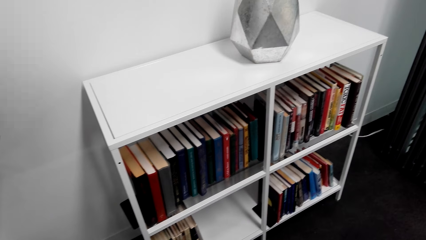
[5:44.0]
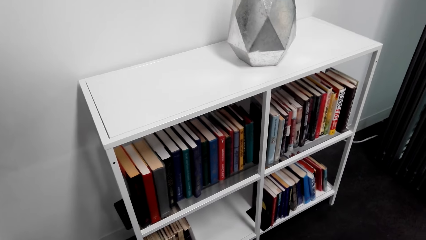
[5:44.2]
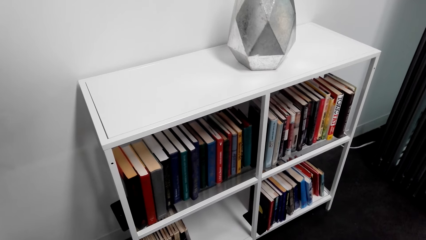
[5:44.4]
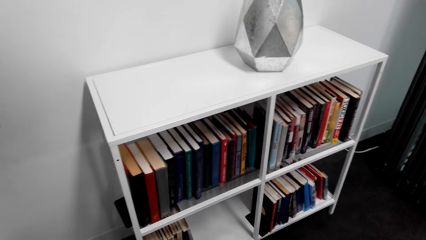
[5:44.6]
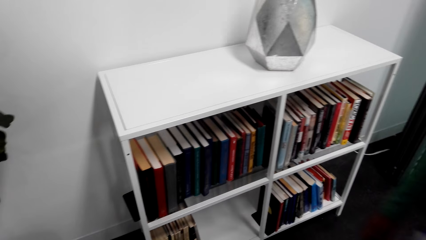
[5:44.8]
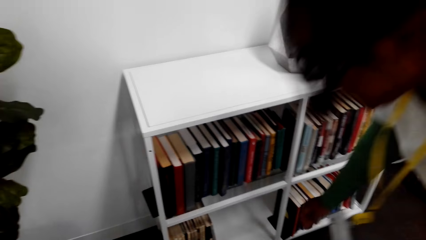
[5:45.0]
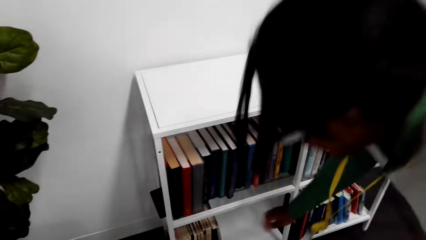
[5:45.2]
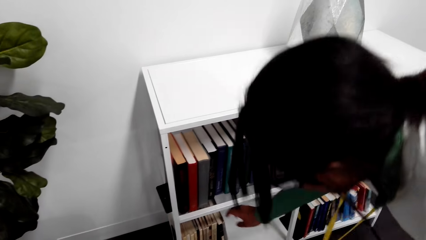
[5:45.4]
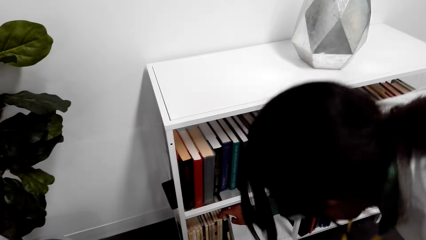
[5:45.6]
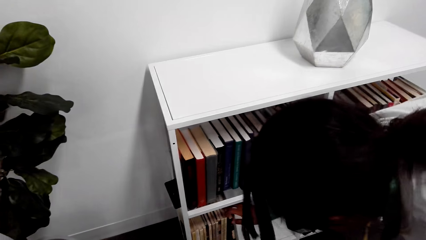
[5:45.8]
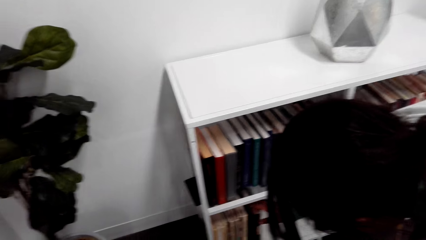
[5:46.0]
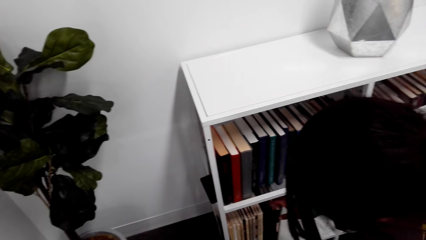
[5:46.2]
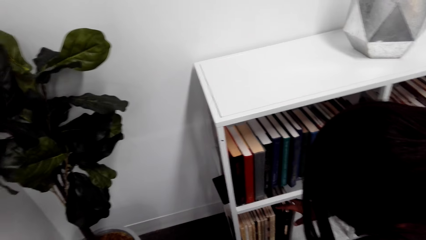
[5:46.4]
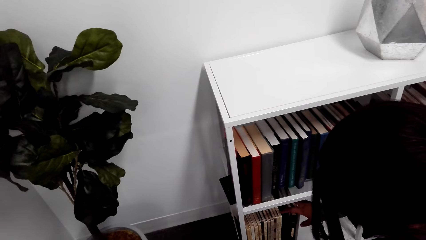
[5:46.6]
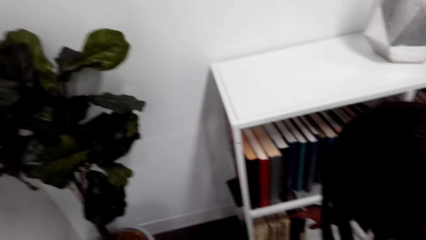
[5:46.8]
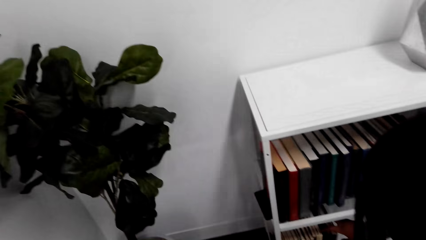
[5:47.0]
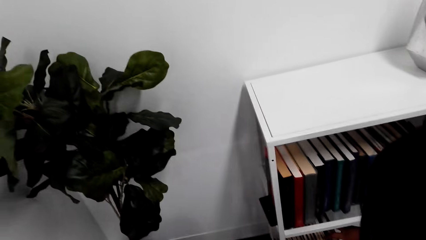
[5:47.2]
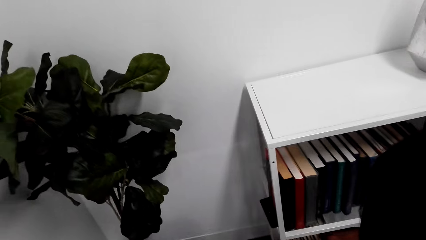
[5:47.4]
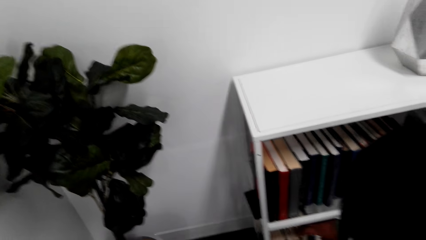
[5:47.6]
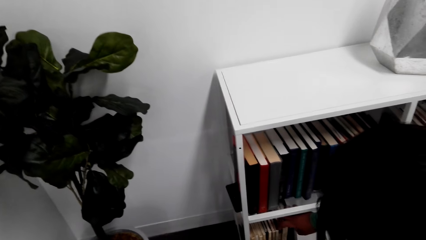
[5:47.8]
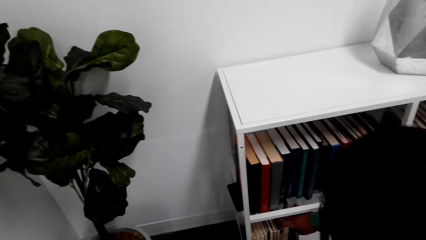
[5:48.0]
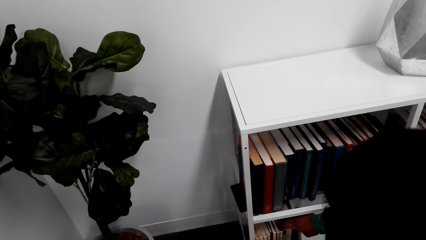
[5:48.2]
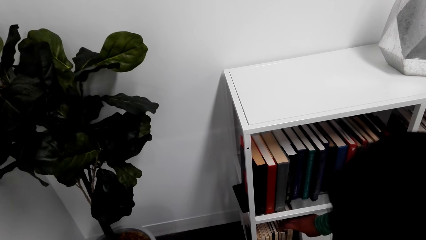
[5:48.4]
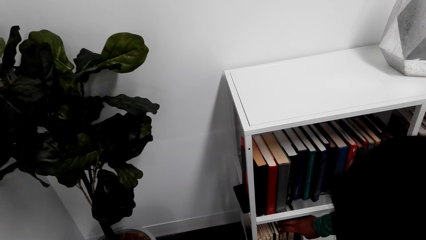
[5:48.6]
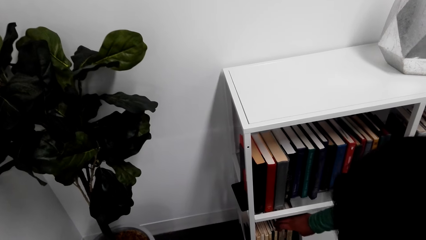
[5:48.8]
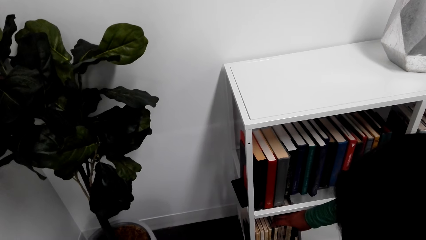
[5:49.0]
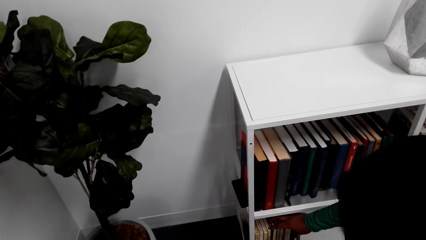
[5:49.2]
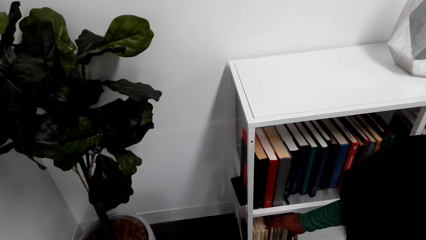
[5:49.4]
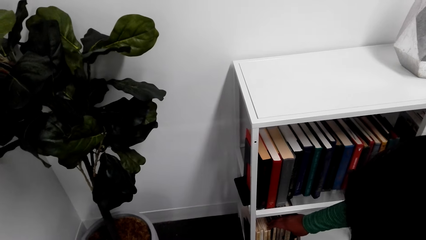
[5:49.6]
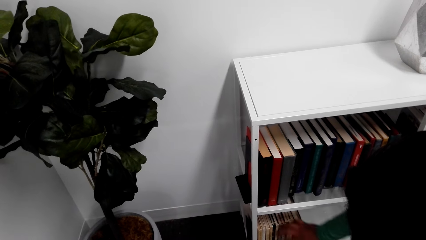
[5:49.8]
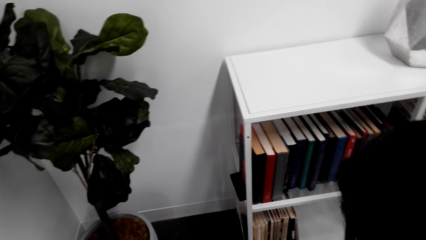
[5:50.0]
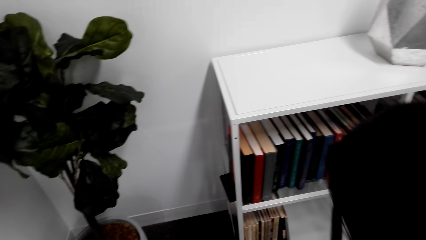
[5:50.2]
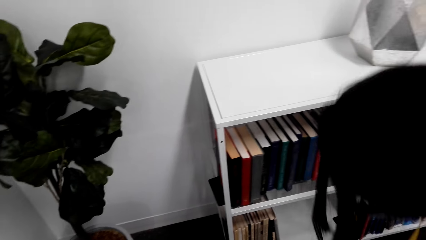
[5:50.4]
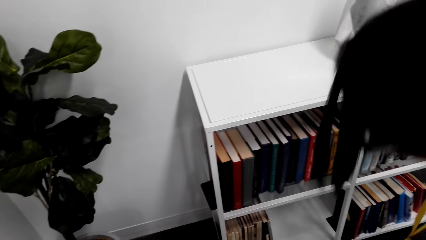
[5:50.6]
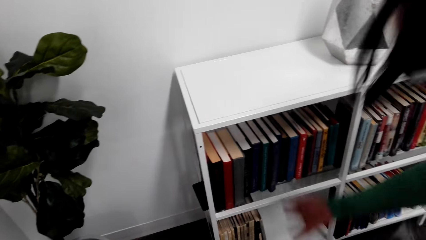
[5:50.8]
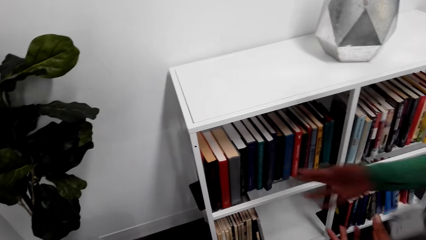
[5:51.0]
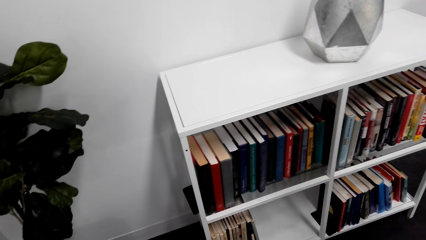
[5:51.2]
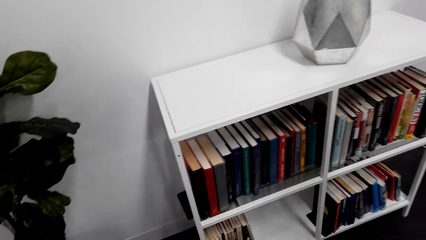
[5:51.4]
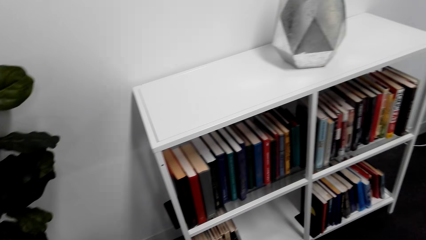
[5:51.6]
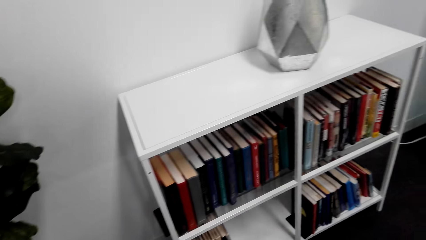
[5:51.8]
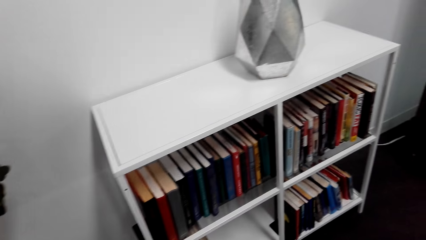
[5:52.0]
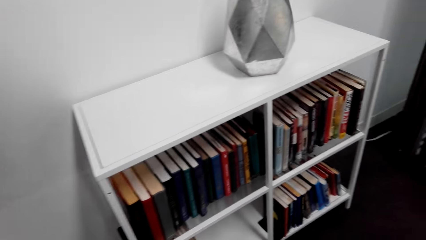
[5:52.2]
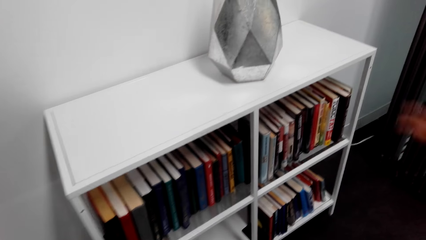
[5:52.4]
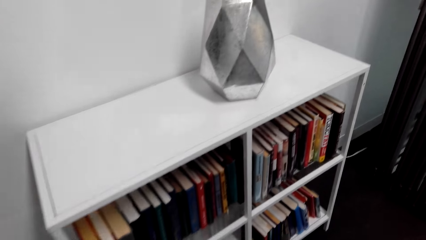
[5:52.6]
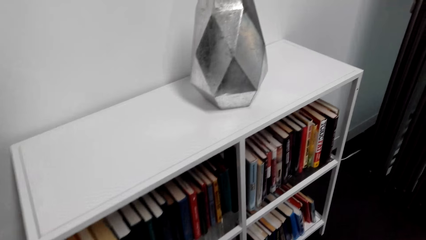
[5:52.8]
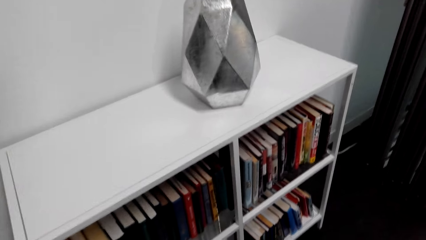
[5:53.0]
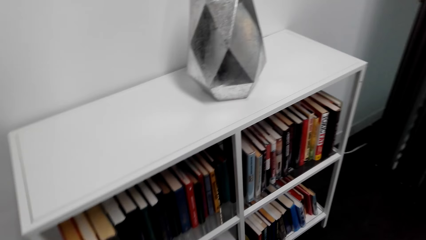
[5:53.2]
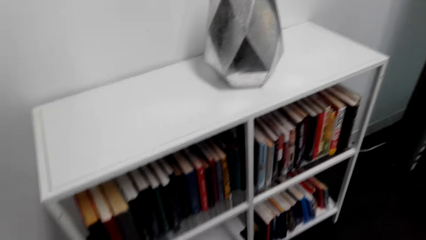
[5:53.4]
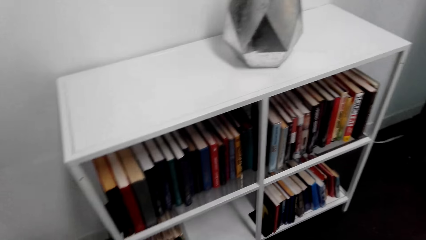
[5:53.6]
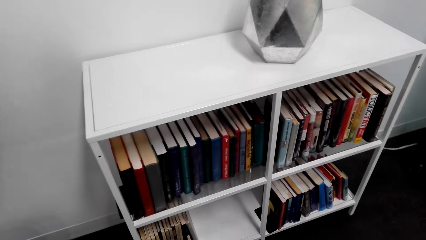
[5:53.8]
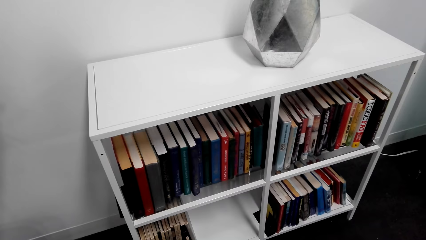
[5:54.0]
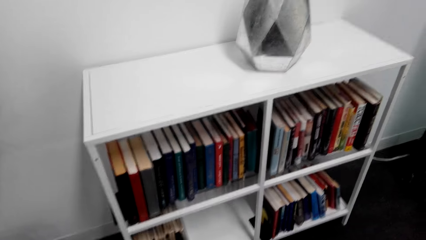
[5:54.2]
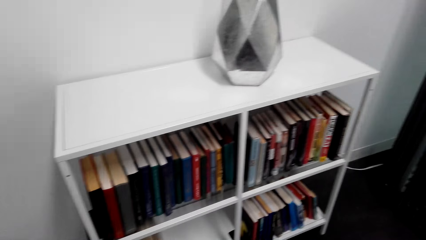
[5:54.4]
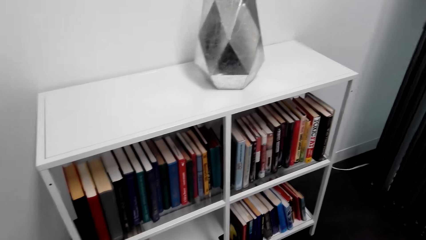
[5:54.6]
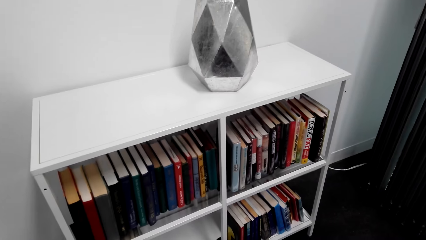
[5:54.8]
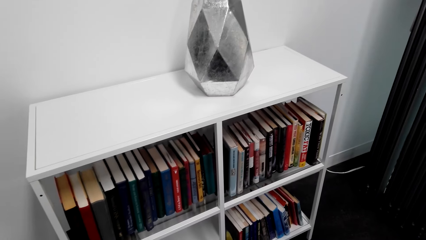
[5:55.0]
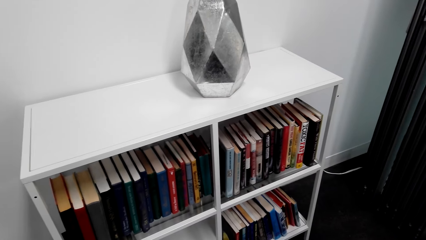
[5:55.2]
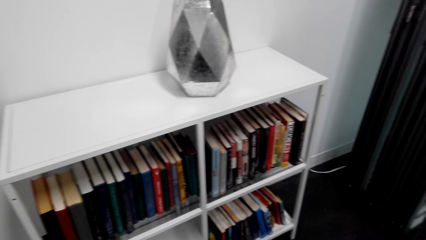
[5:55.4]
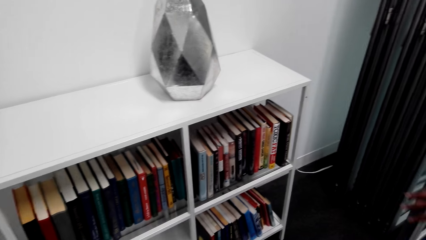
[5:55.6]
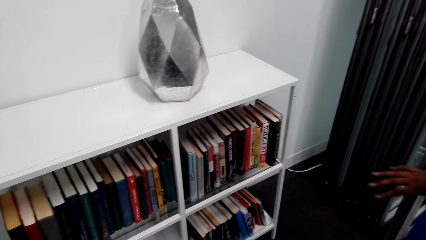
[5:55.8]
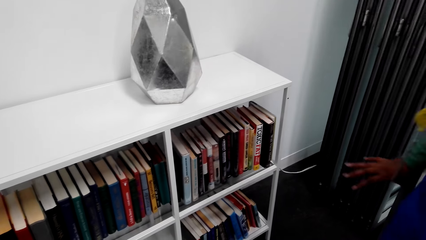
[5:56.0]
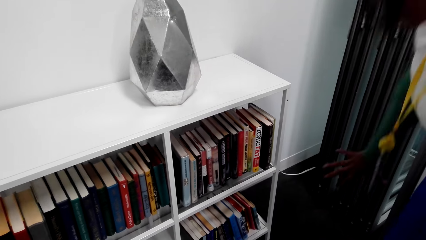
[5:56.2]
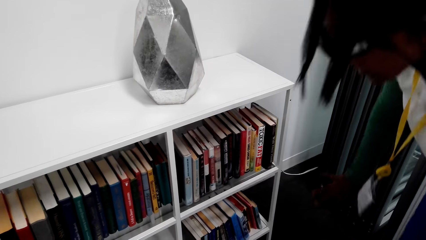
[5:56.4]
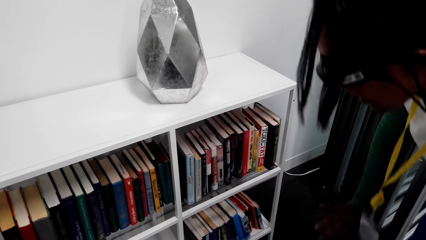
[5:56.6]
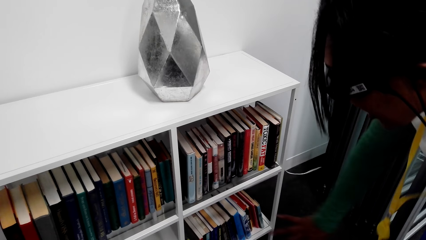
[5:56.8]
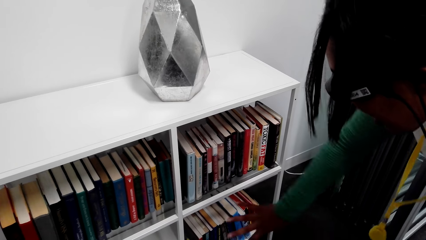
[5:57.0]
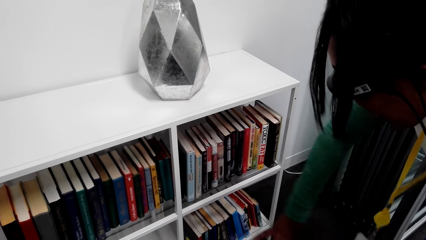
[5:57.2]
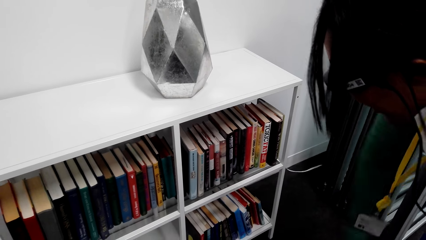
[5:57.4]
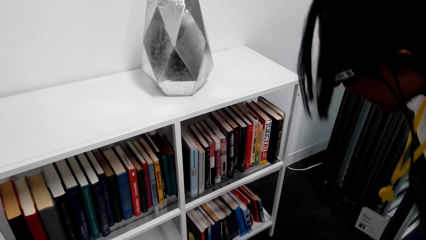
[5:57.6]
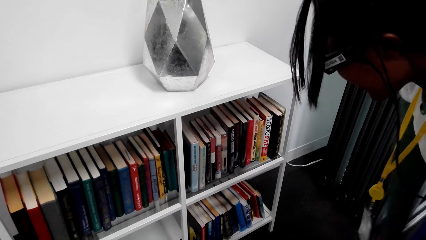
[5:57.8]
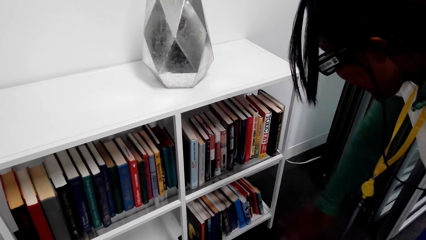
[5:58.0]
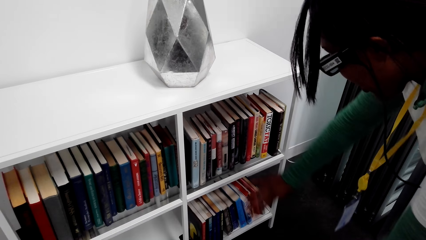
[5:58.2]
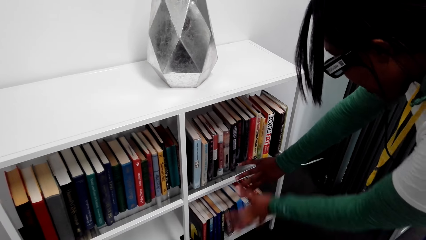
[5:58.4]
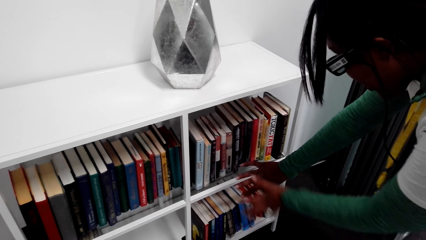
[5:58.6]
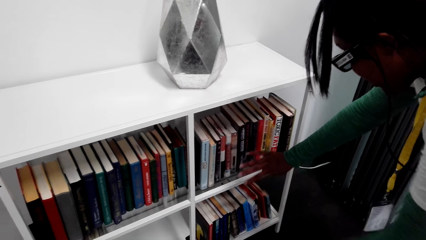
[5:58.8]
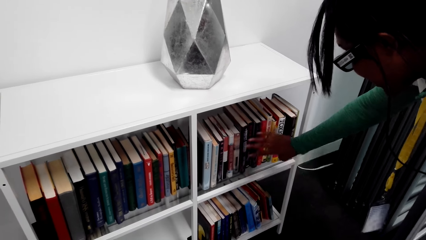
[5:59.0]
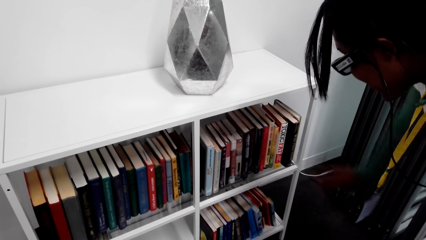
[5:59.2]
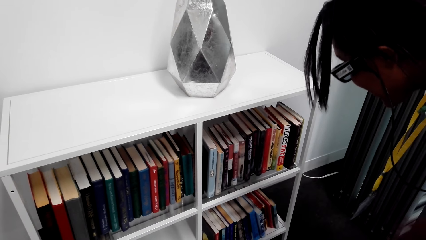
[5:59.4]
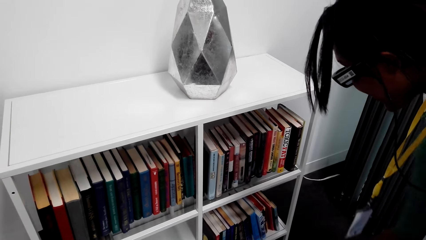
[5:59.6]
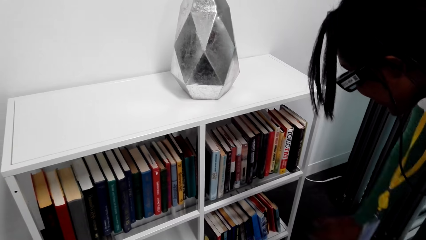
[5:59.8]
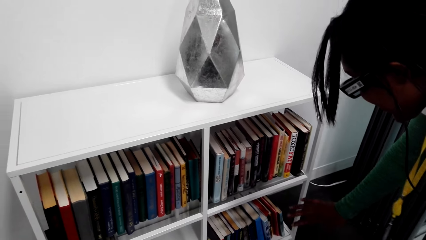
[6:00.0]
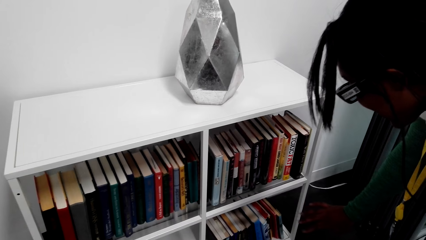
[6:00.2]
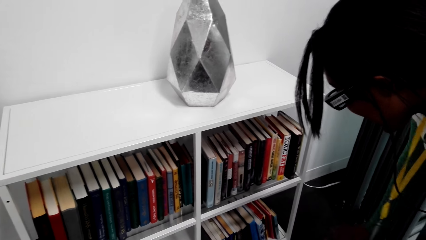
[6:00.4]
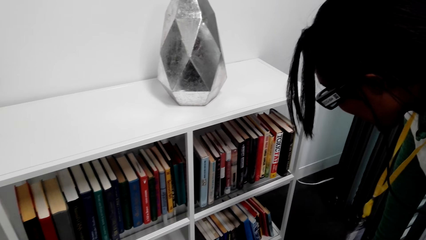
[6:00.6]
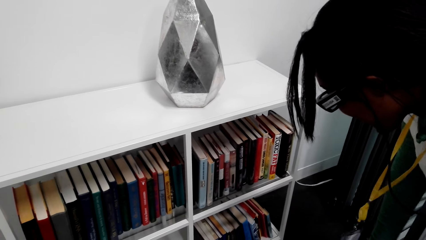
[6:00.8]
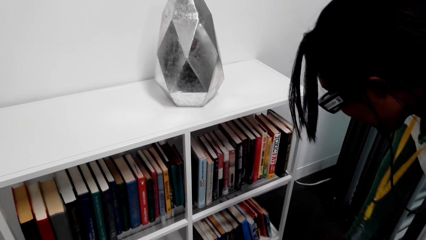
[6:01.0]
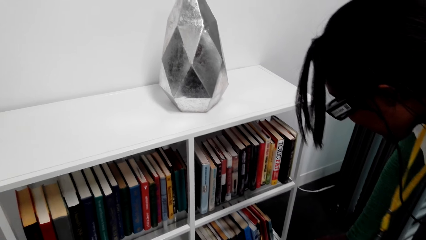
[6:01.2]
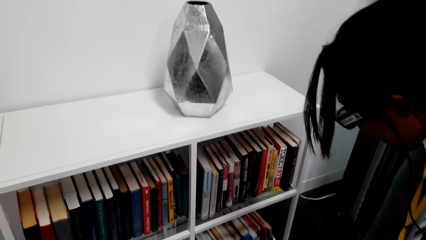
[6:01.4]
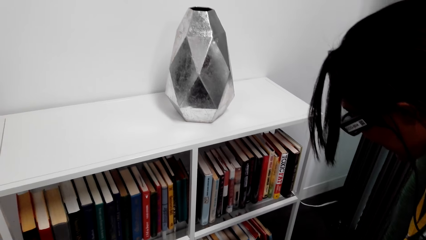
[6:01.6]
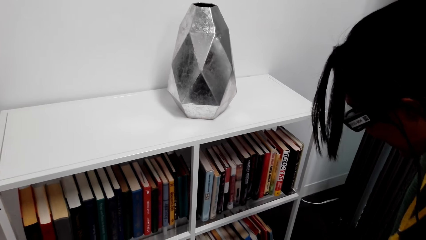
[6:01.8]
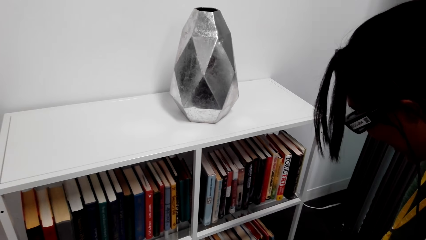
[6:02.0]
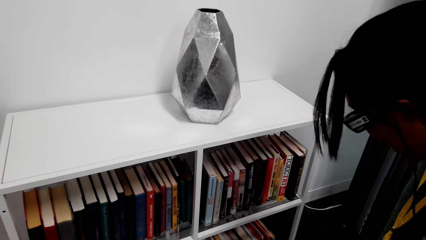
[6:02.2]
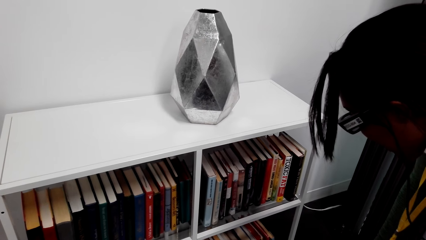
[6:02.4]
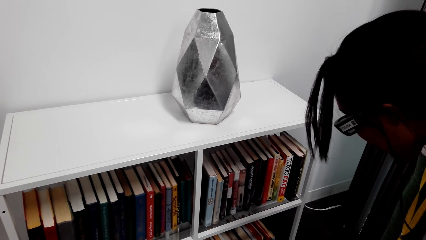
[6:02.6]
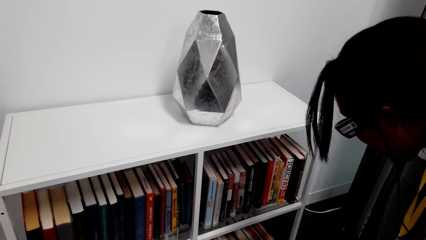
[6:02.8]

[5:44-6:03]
A person touches the books in the bookshelf. The camera wearer looks at the books in the bookshelf.
